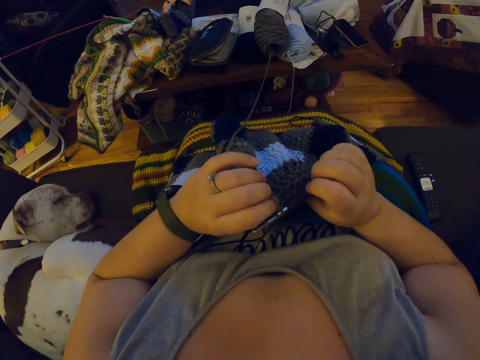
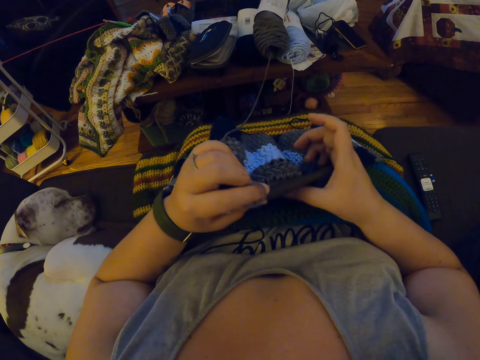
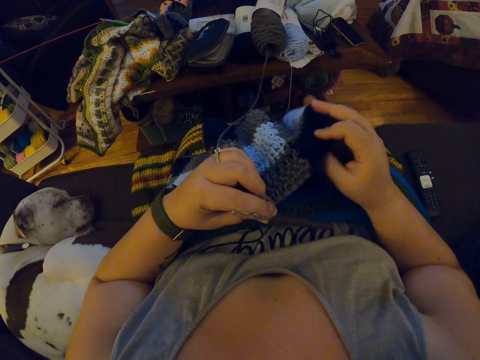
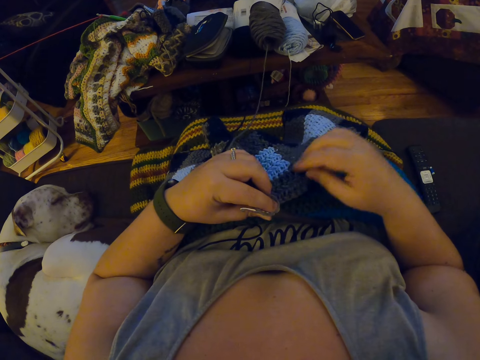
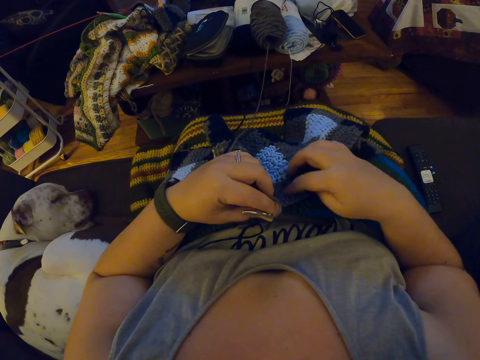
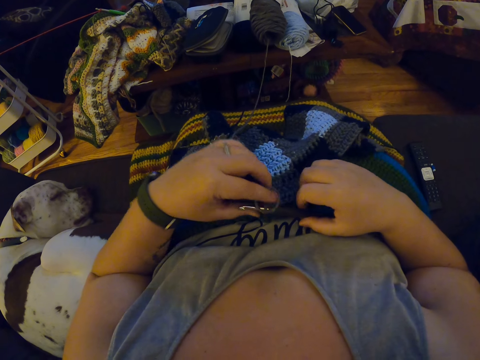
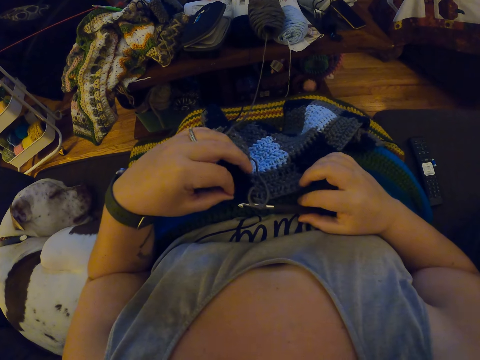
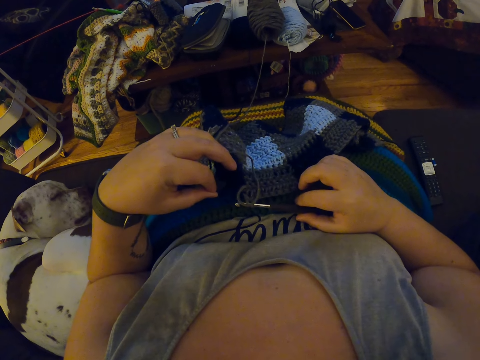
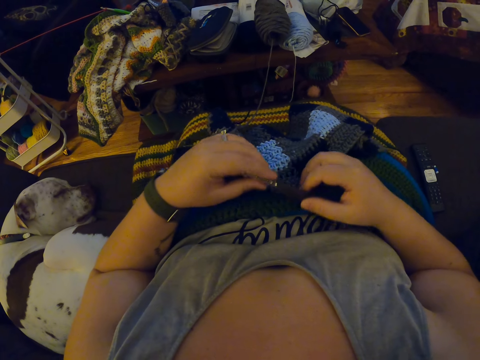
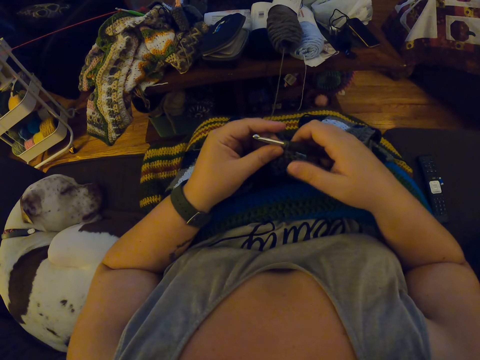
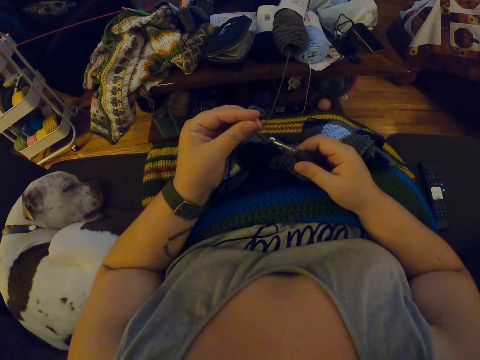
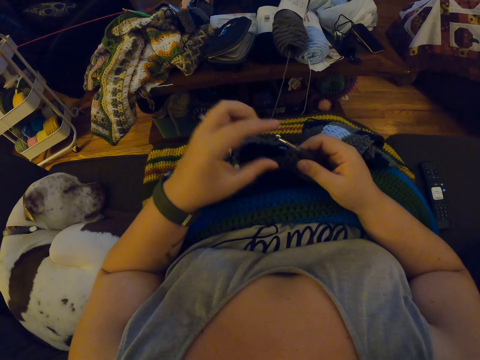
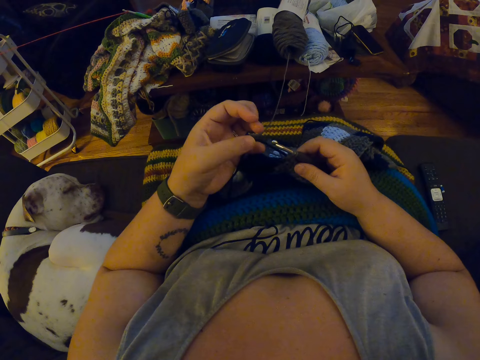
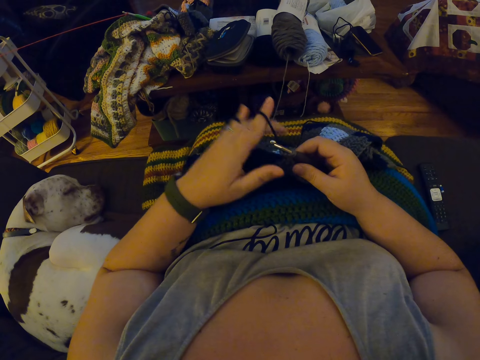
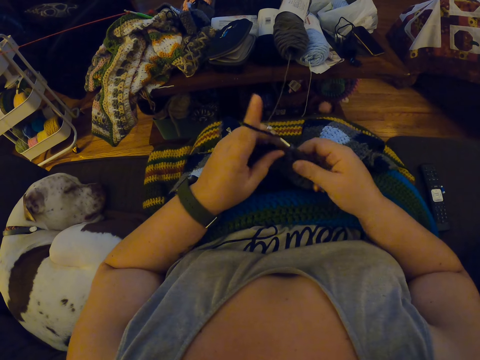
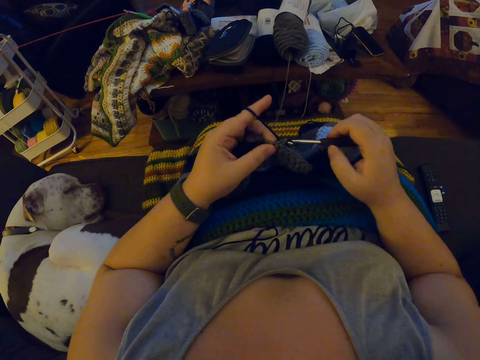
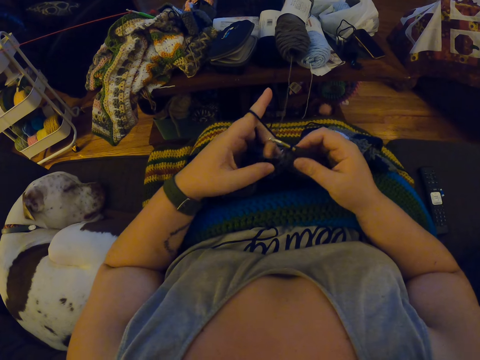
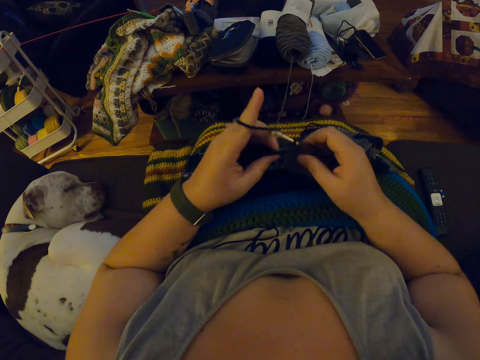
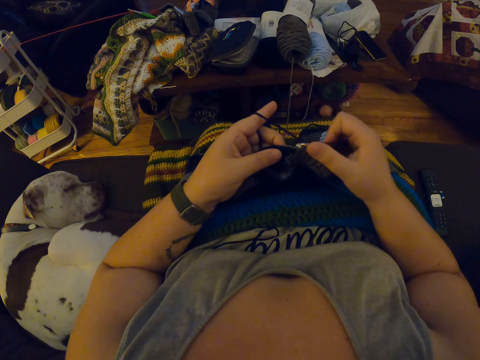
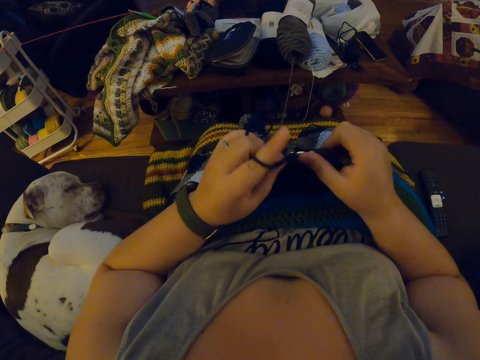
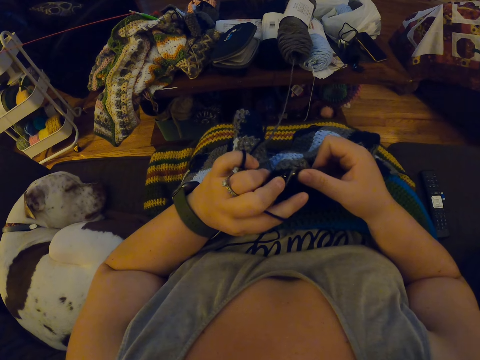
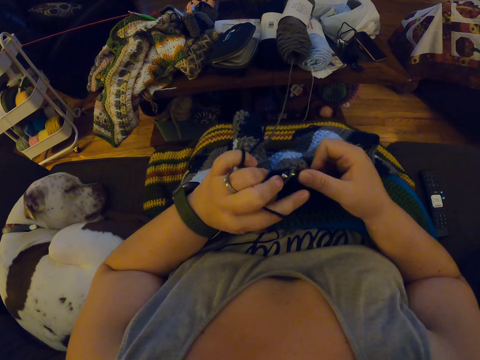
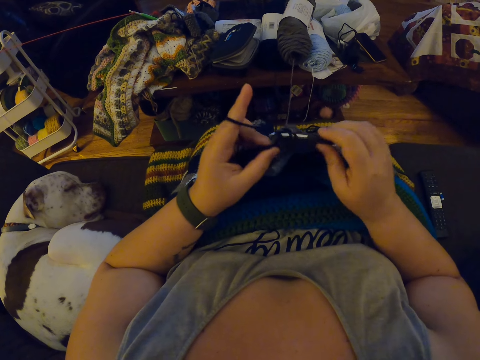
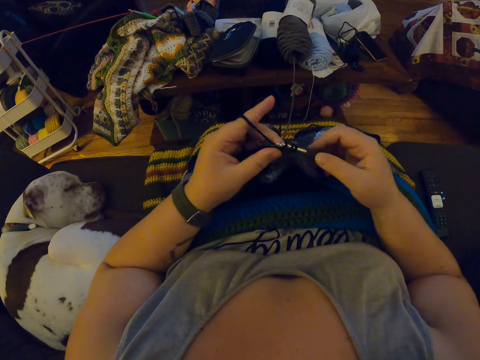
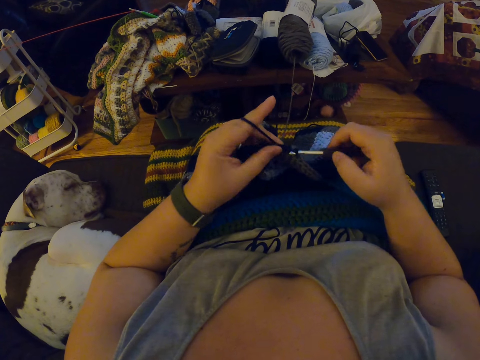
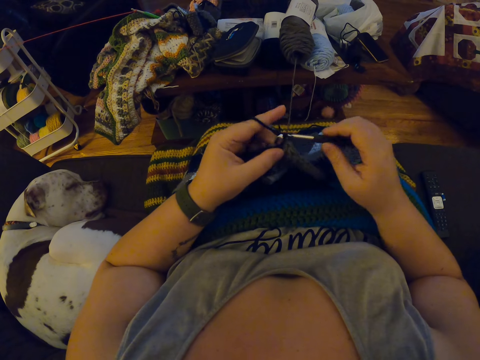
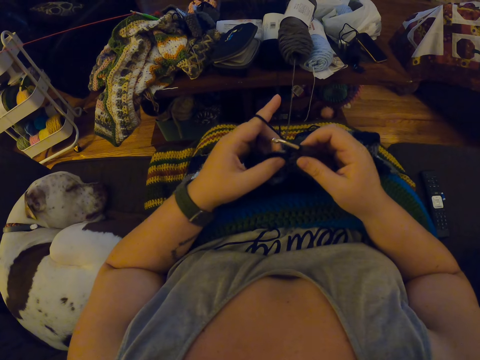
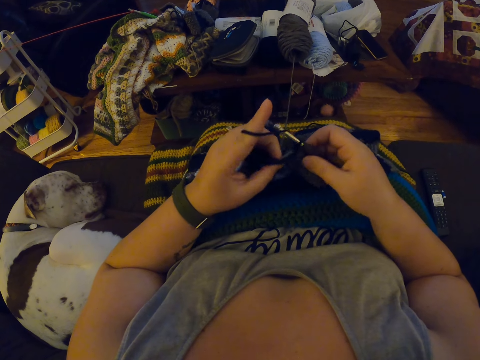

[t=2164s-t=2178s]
The camera wearer passes the crochet hook to her left hand. She stretches the garment again. She adjusts the crochet with her right hand, scratches the crochet with her right fingers, and passes the crochet hook to her right hand. She raises the crochet briefly. She wraps the yarn around her left fingers. She resumes crocheting the yarn. She interlocks the garment using the crochet hook.

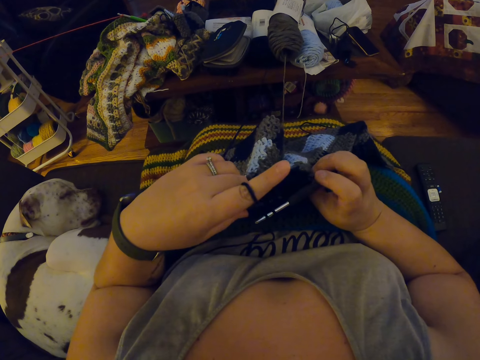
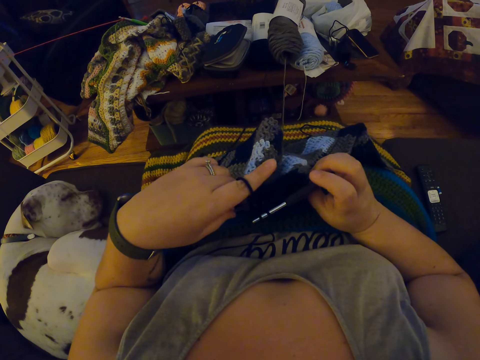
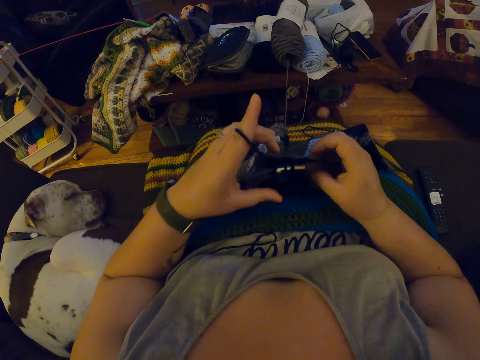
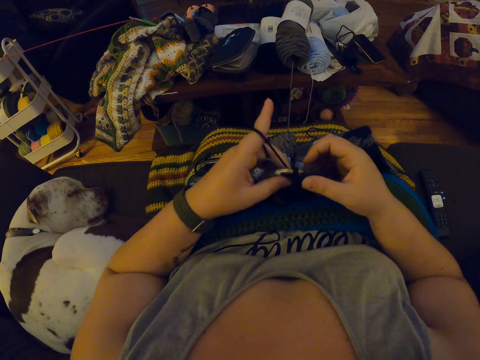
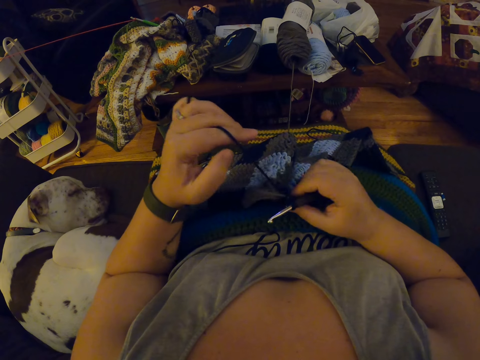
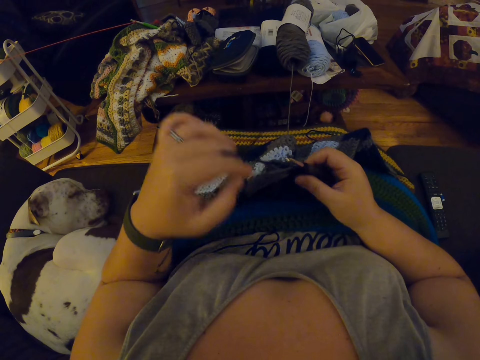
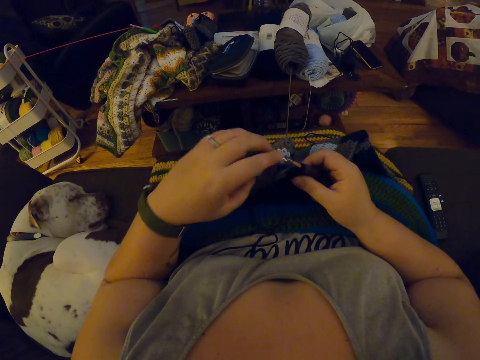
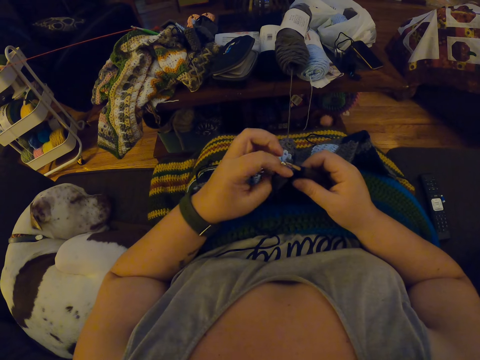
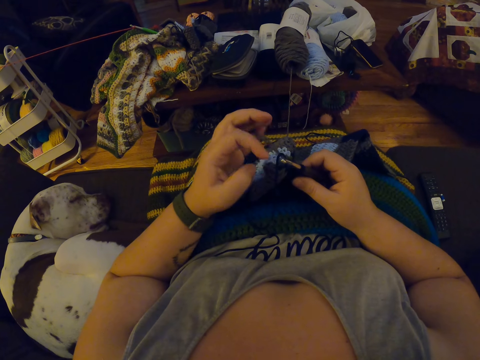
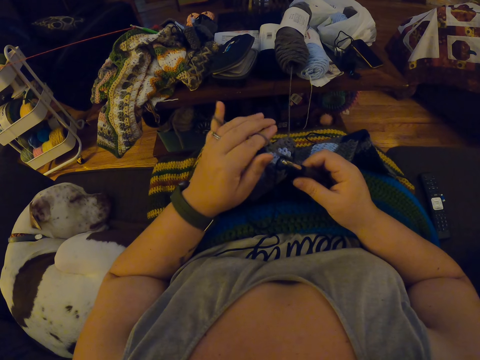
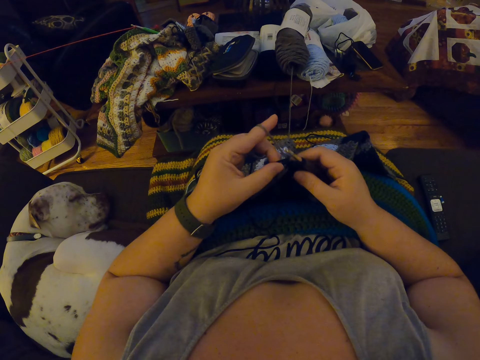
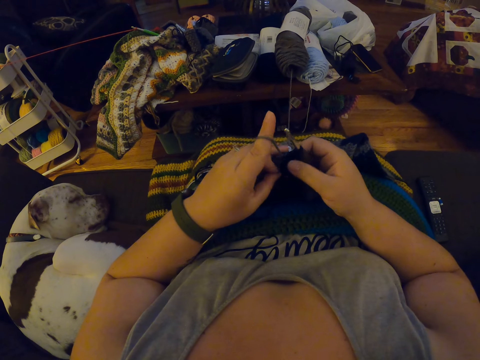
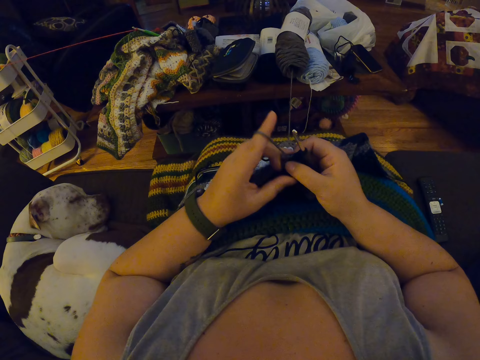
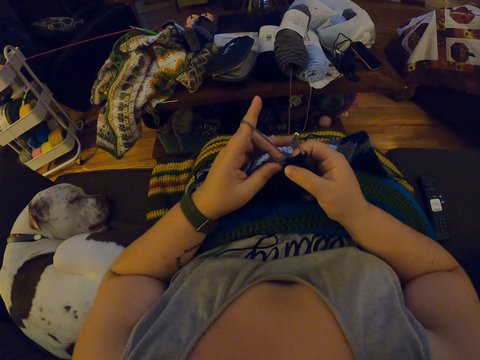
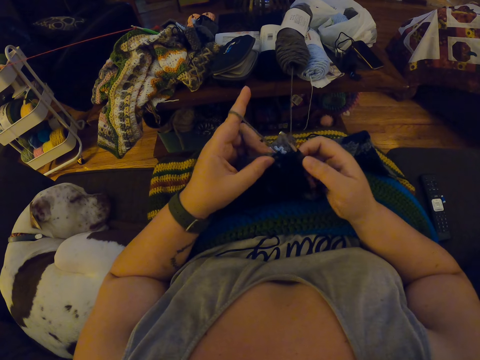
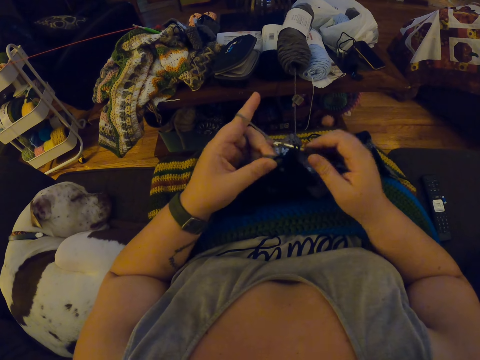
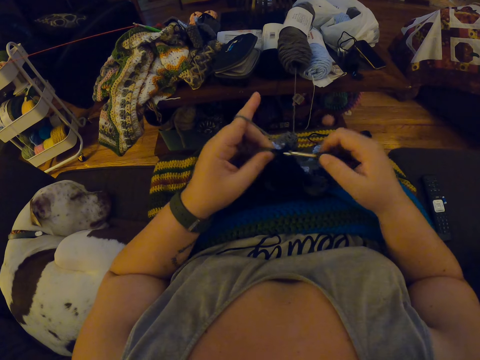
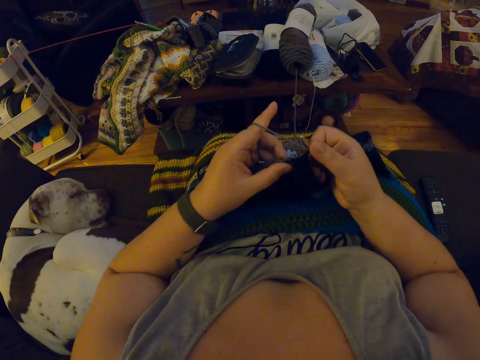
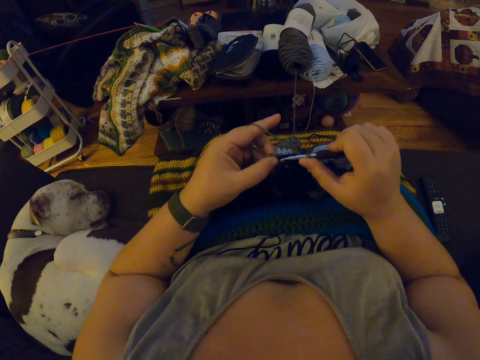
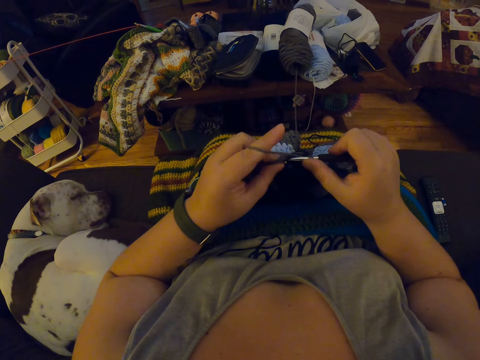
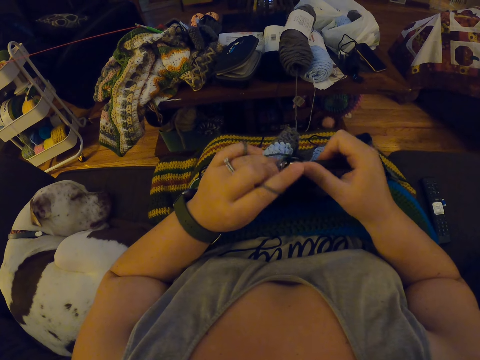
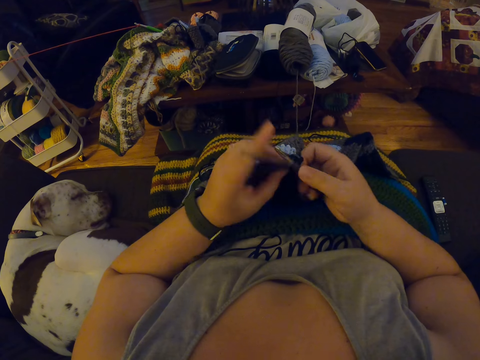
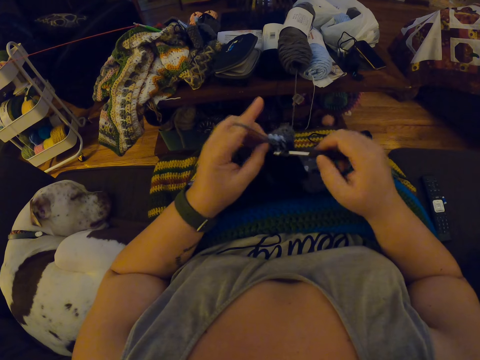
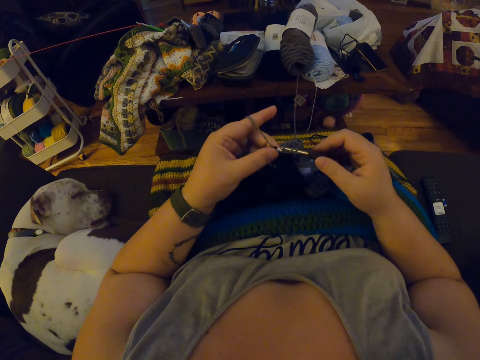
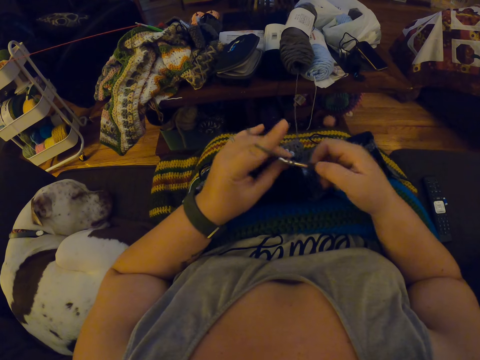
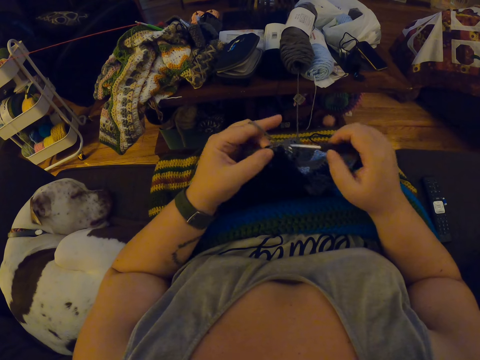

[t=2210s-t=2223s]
The camera wearer releases her left fingers from the yarn. She pulls the weaving thread. She wraps the yarn around her left fingers. She resumes crocheting the yarn.
